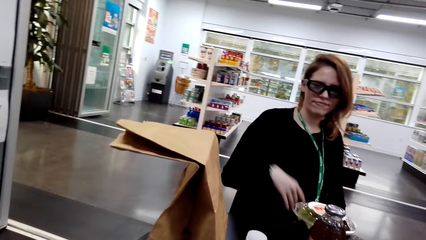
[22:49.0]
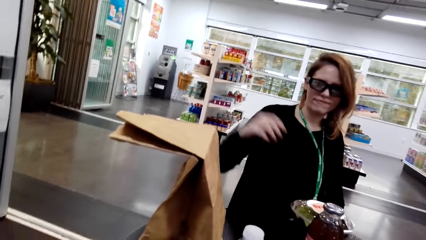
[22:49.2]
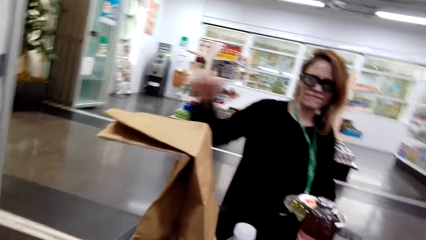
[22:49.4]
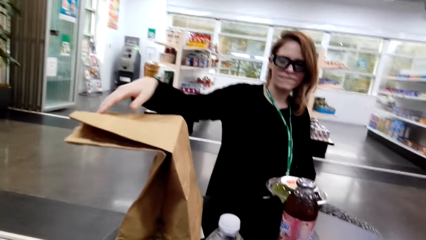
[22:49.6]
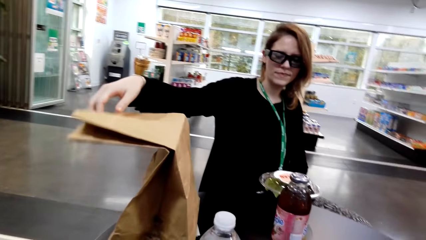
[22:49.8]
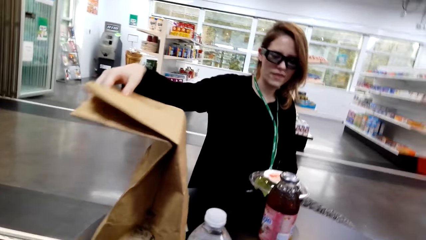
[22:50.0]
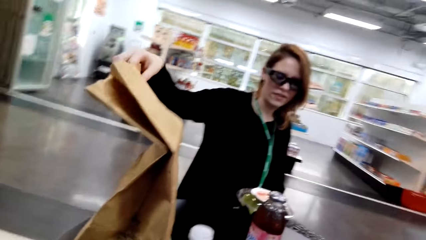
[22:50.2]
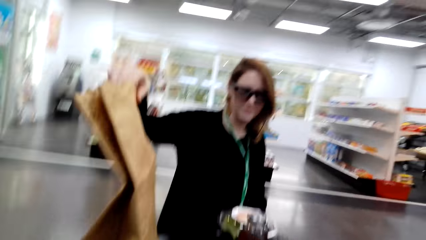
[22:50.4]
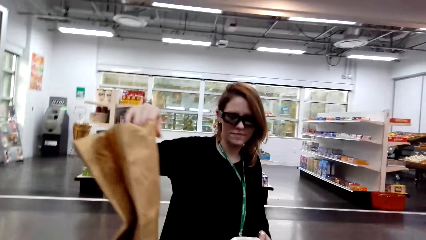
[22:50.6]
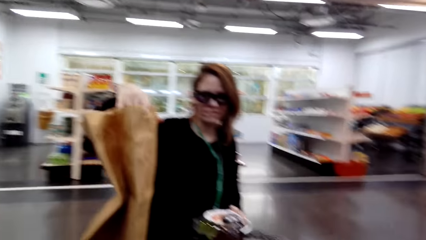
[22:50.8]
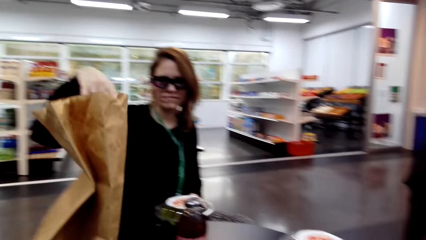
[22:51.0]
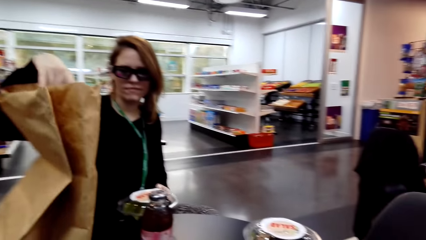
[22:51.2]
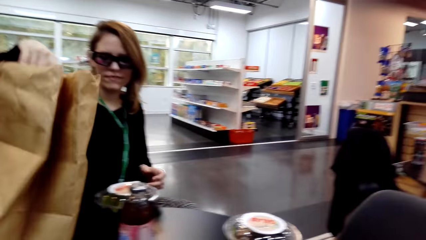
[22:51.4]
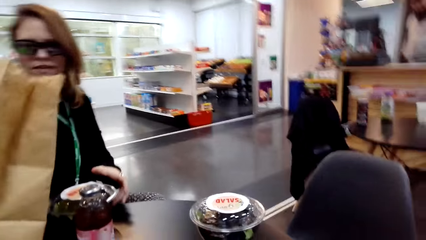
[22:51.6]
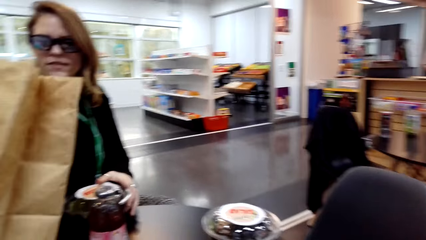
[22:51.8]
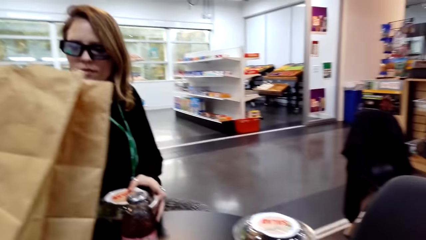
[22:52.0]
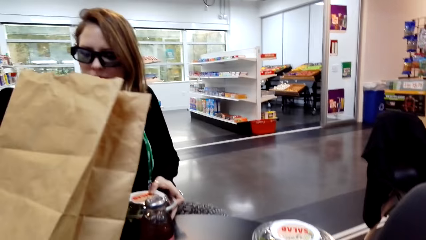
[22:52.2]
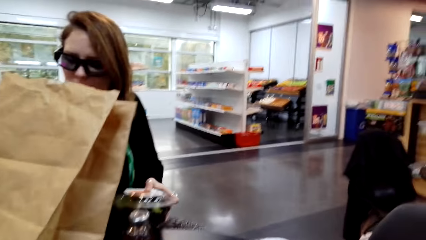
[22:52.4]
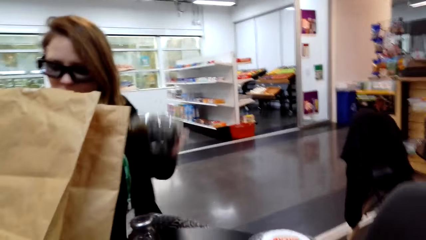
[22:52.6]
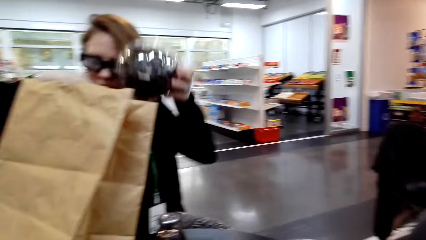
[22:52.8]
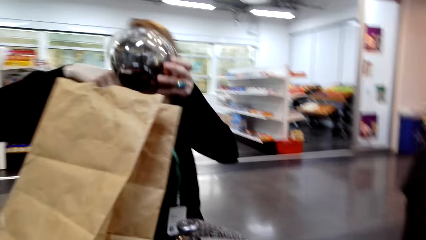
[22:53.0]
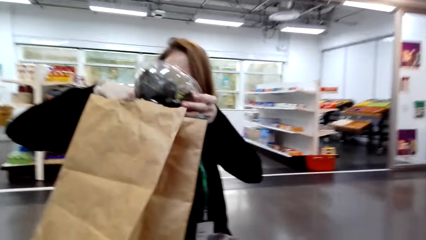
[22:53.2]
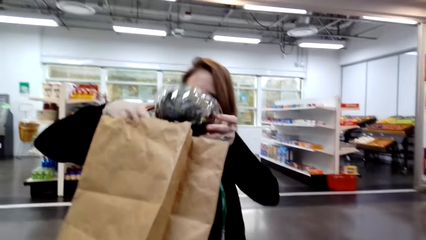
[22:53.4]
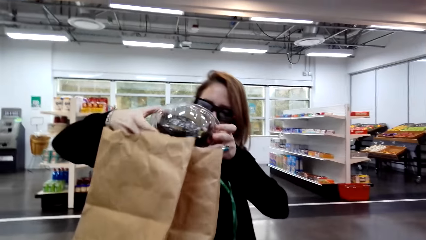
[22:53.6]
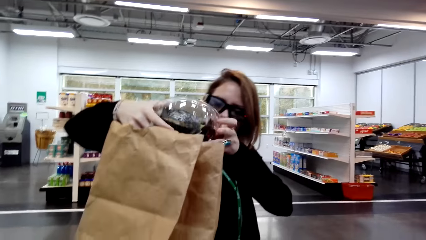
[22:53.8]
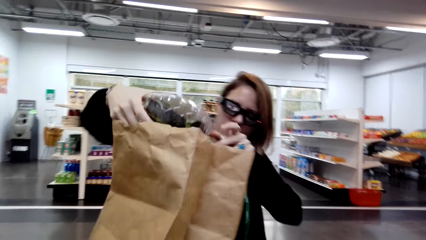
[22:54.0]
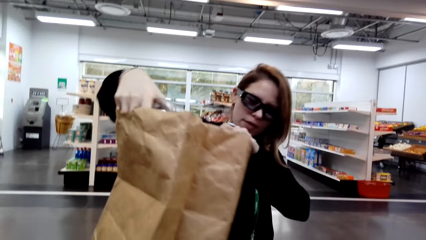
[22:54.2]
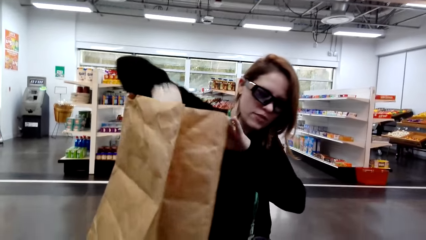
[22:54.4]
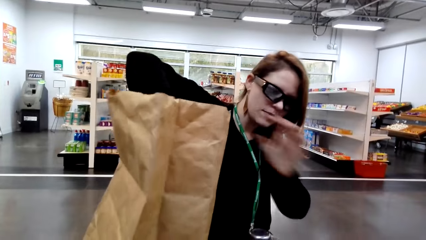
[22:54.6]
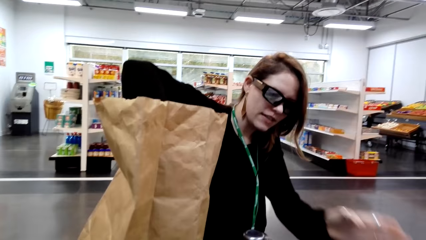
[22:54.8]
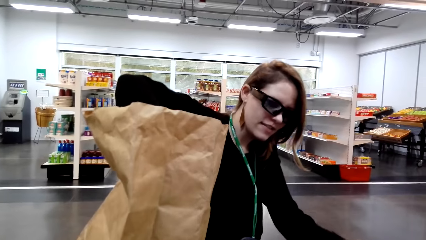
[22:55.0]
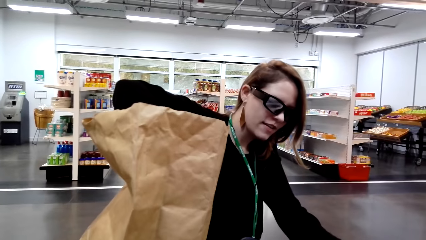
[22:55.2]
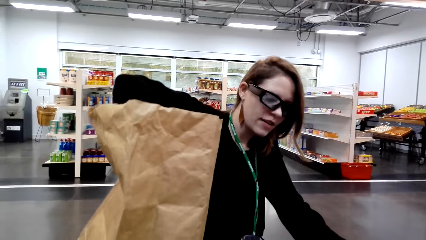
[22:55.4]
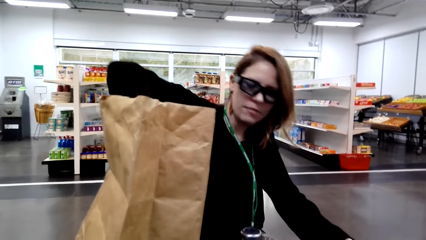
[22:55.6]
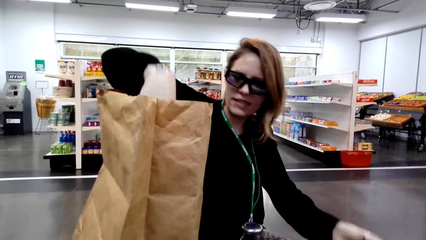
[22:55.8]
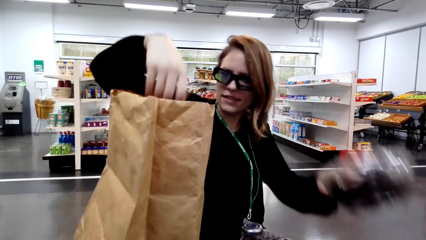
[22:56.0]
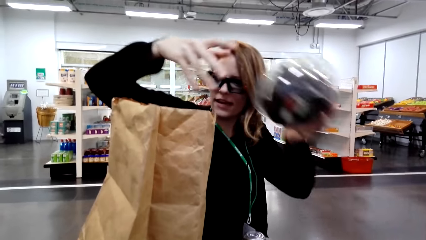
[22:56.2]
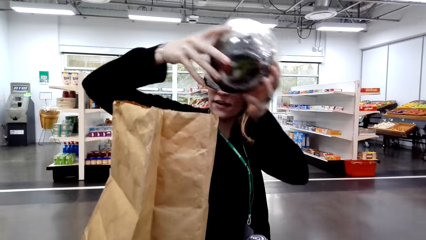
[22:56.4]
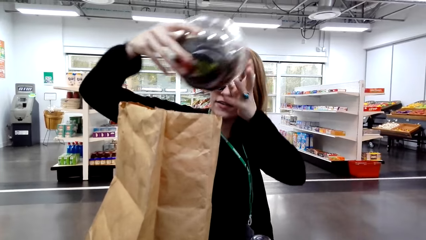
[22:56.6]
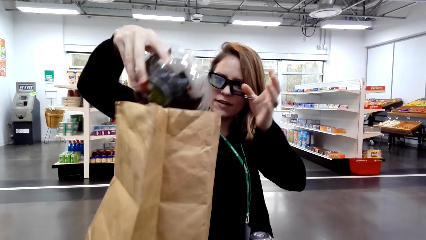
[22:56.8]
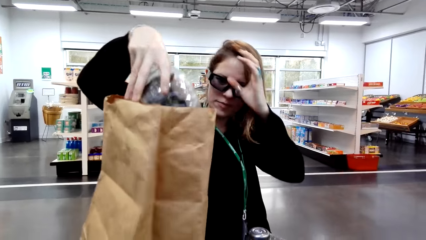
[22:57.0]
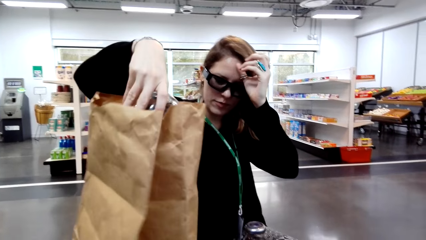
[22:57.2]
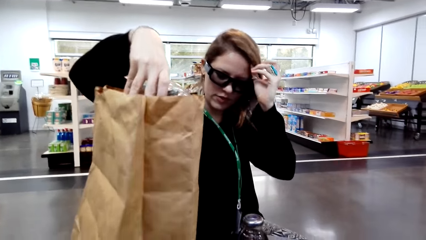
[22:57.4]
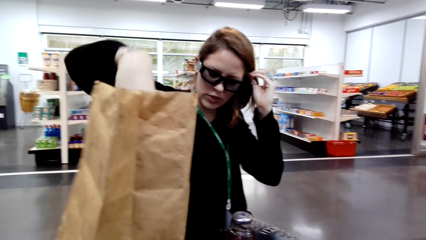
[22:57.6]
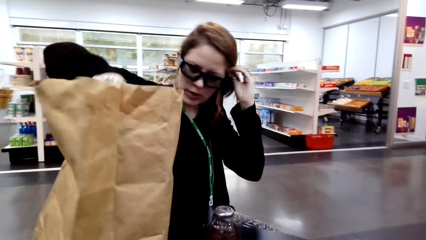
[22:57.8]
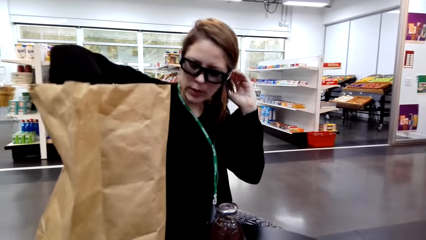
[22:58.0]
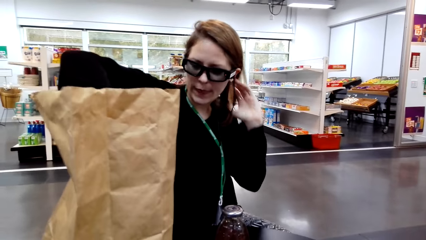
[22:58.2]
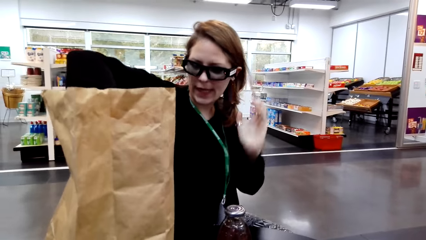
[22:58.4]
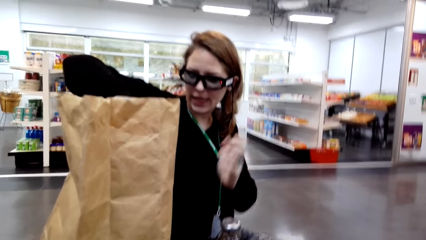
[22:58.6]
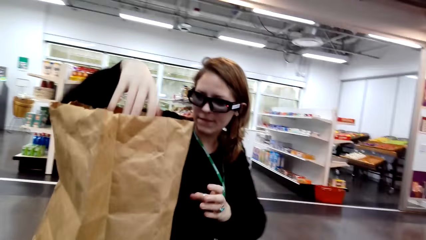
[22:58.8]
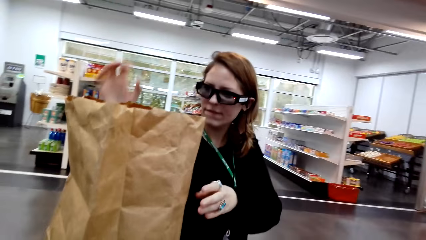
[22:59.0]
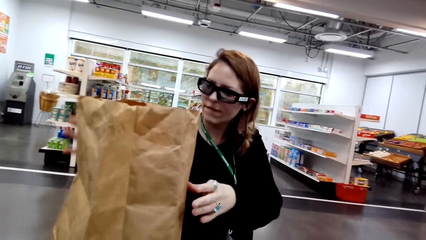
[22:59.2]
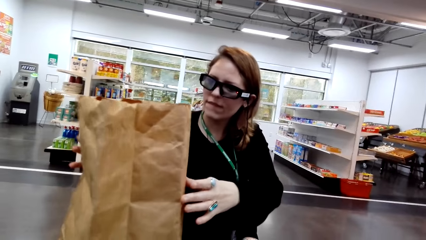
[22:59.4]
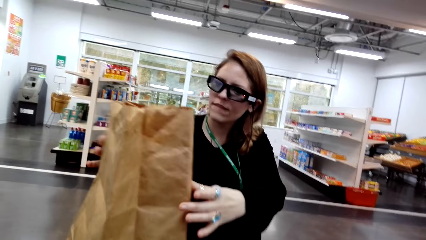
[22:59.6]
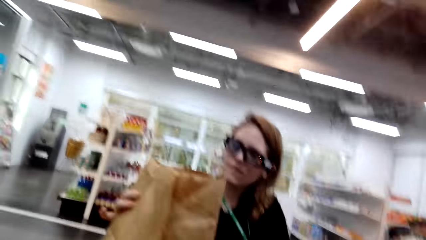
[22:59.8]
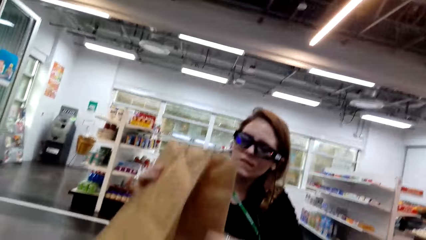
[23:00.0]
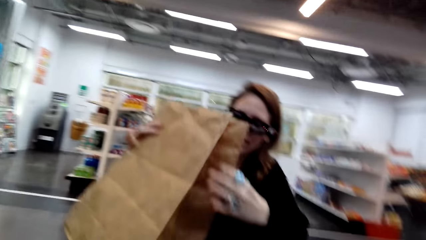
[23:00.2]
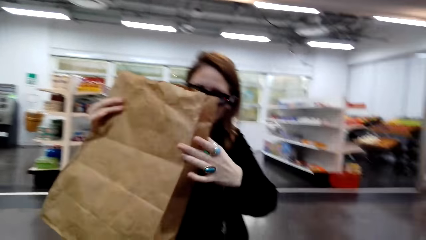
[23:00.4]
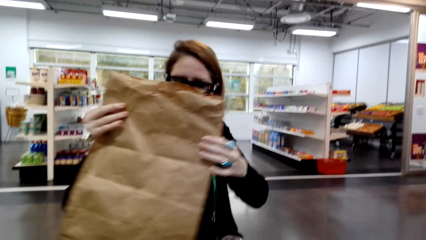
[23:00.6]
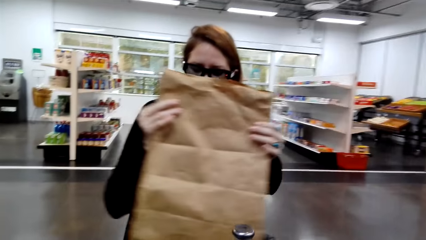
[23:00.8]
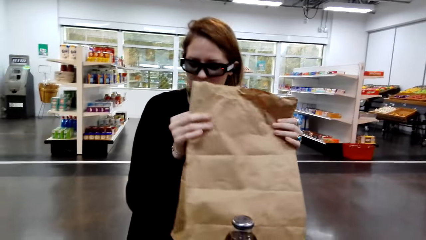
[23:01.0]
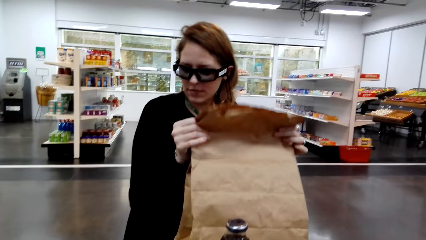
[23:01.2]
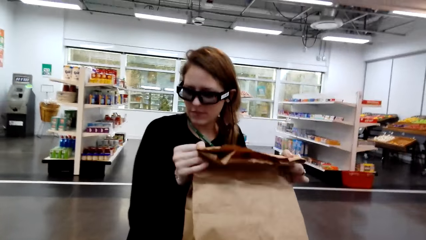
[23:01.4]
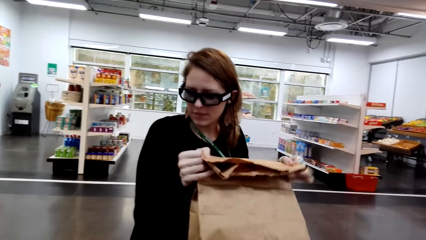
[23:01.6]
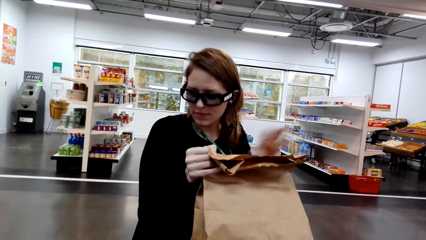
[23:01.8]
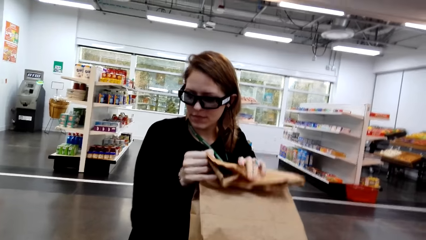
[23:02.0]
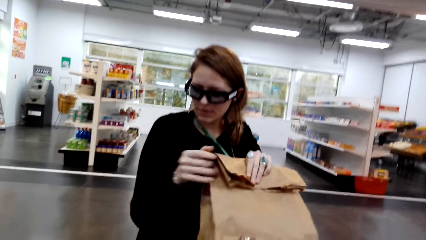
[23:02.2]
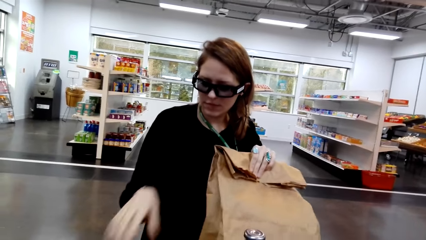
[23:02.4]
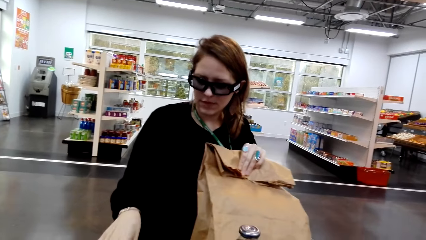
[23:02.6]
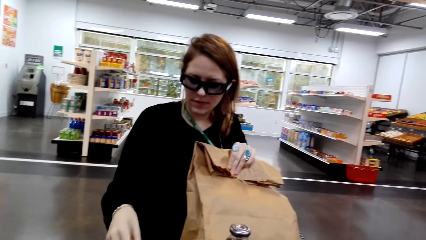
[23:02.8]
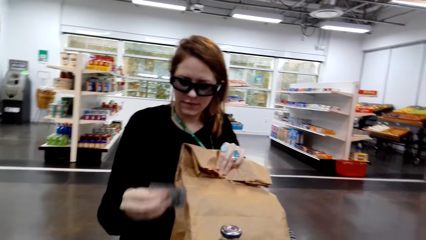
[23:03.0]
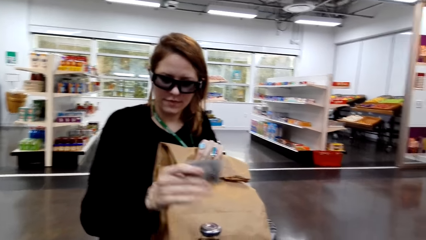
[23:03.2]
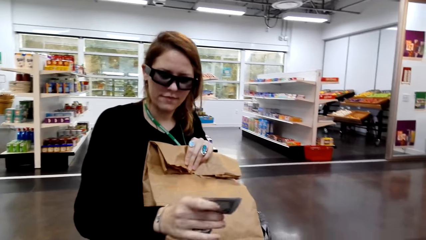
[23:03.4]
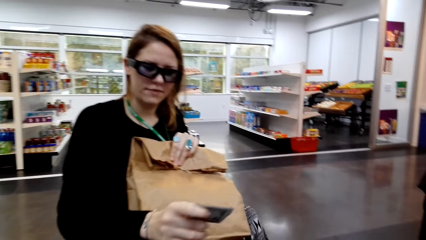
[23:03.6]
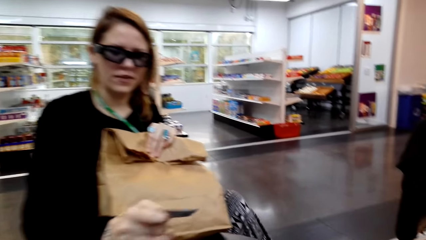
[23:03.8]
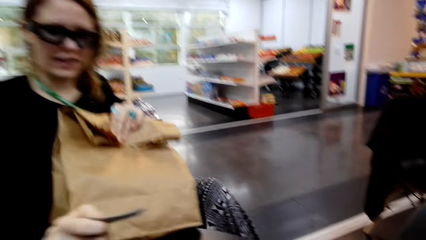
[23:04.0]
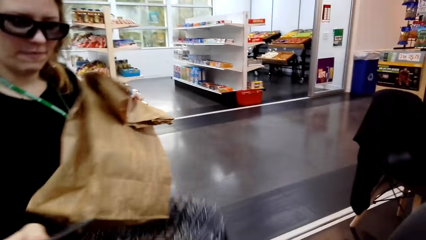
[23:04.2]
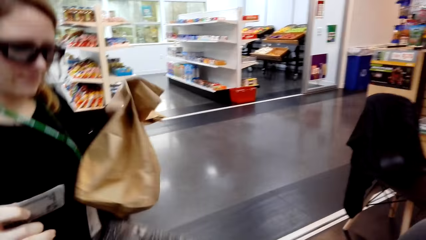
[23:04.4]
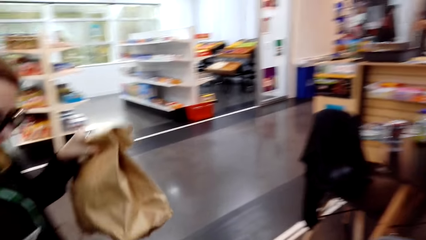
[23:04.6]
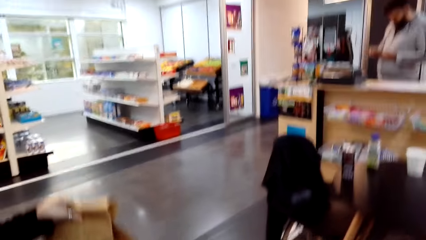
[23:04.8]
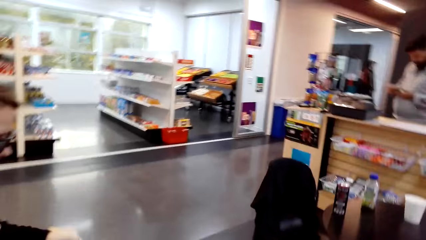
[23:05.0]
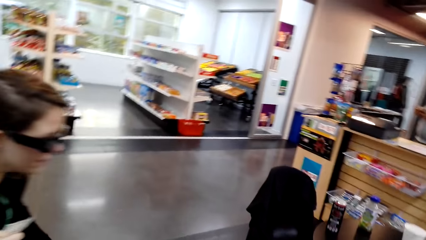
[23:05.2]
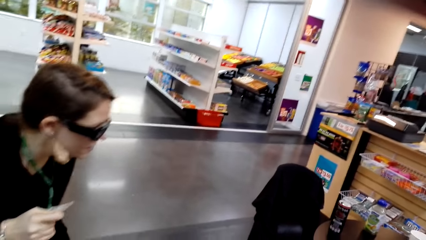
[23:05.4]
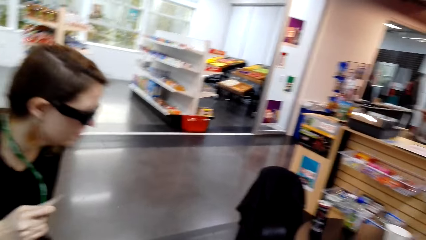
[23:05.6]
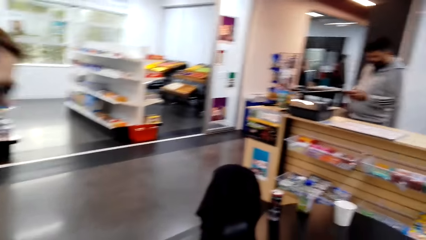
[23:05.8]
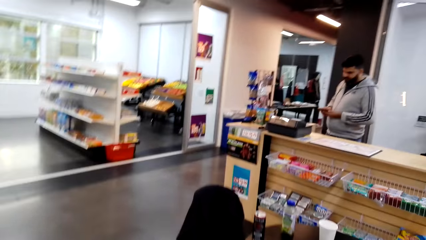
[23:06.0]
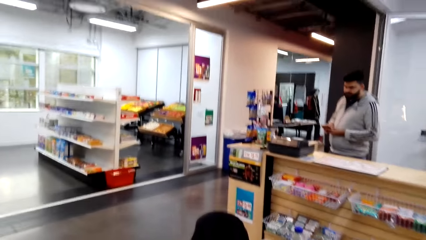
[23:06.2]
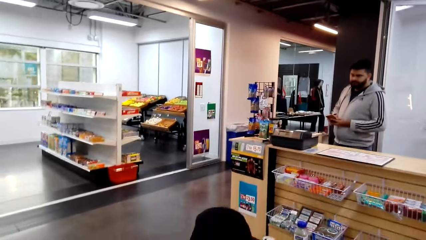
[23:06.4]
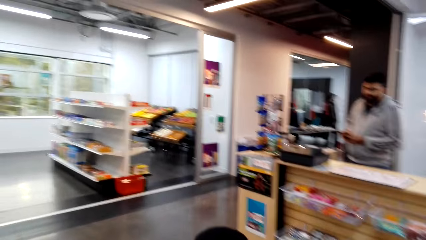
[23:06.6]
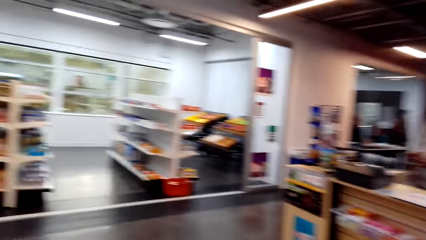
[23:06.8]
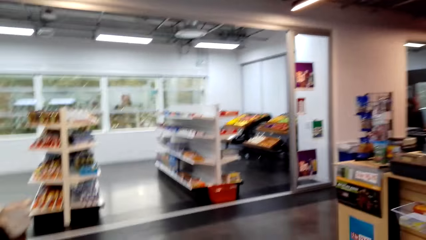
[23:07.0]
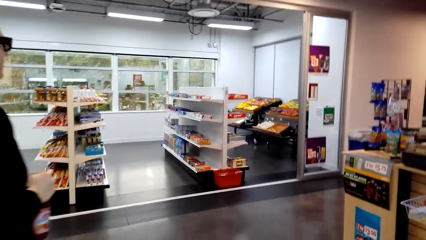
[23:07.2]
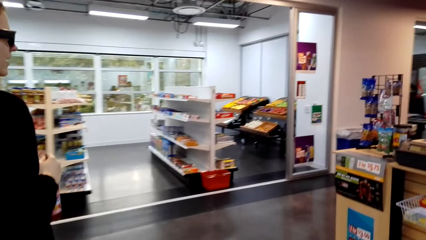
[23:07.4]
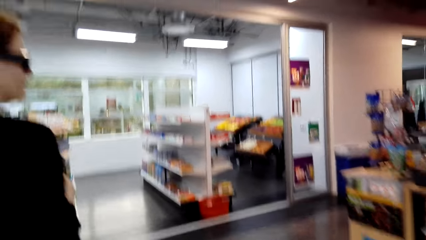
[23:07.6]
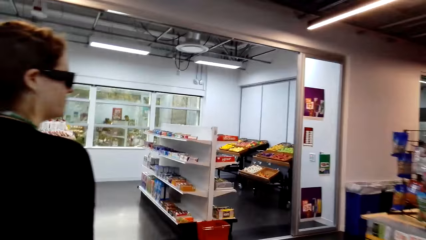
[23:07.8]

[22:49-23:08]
A lady picks up a packing bag. The camera wearer interacts with the lady. The lady adjusts a shopping bag on the counter. The camera wearer looks around a supermarket. The lady puts a storage can in the shopping bag, picks up a storage can from the counter and puts the storage can in the shopping bag. The lady picks up the shopping bag from the counter and closes the packing bag. The camera wearer looks around the supermarket. The lady picks up something, puts the packing bag on the floor, walks around the supermarket and sits down. A man stands in the room.
